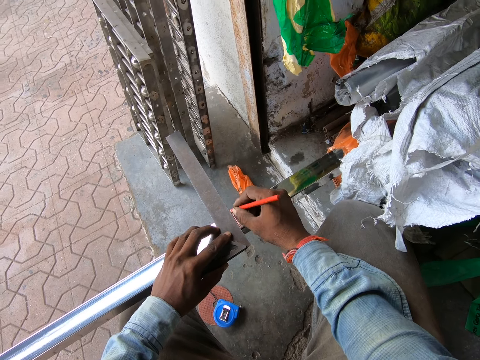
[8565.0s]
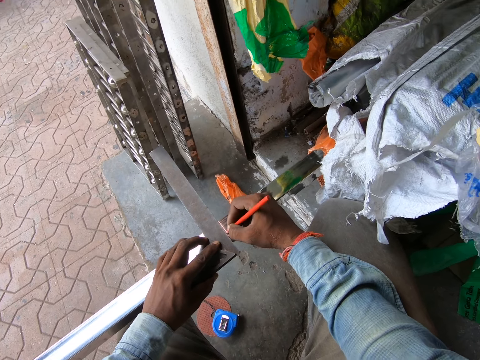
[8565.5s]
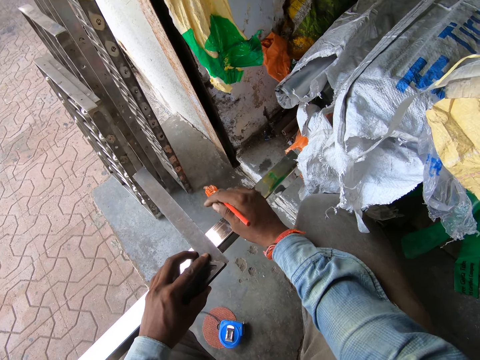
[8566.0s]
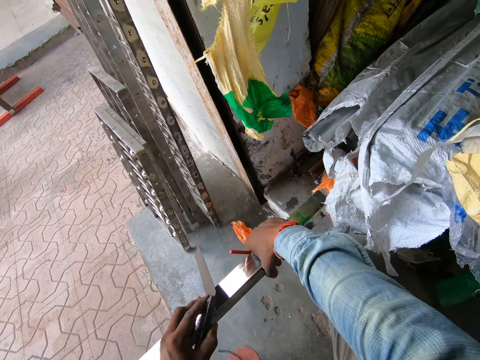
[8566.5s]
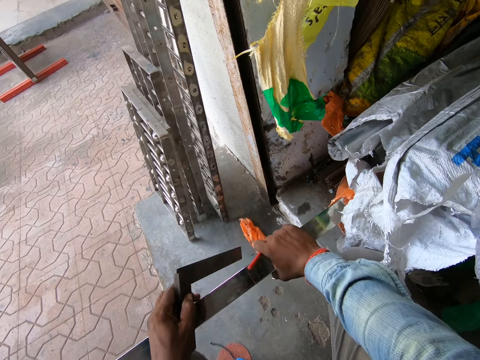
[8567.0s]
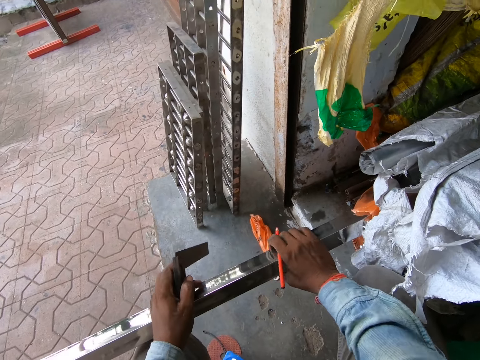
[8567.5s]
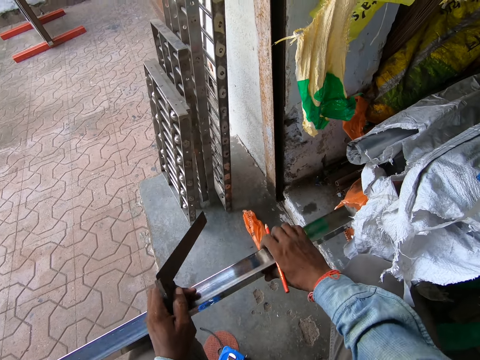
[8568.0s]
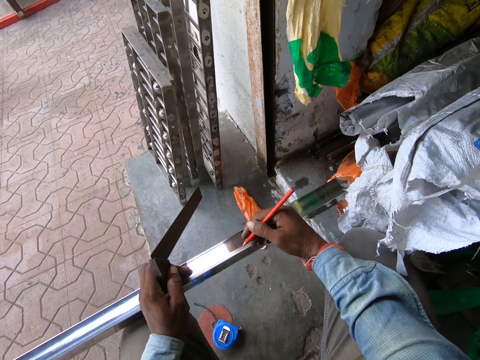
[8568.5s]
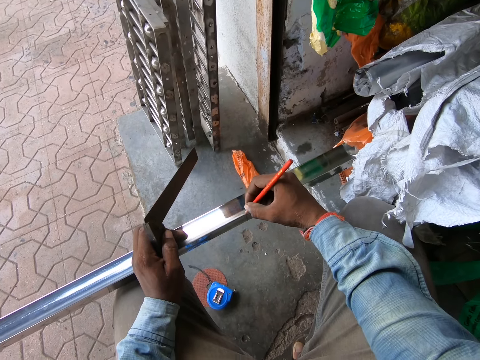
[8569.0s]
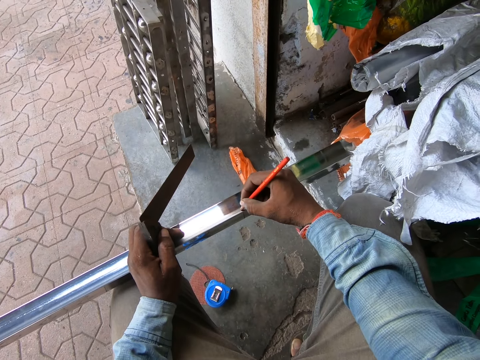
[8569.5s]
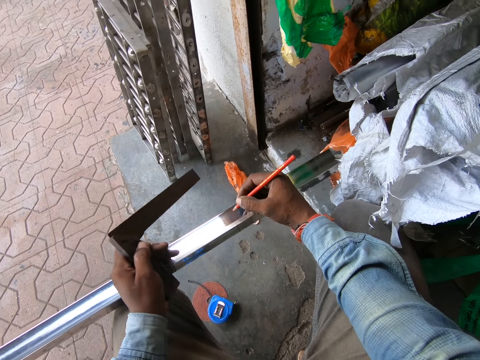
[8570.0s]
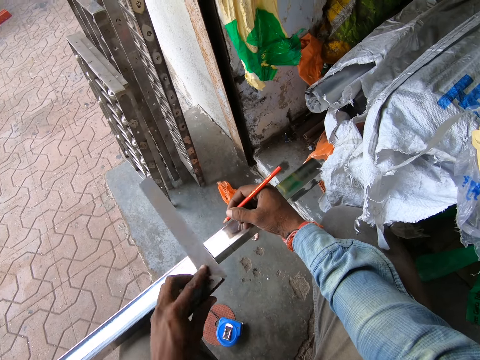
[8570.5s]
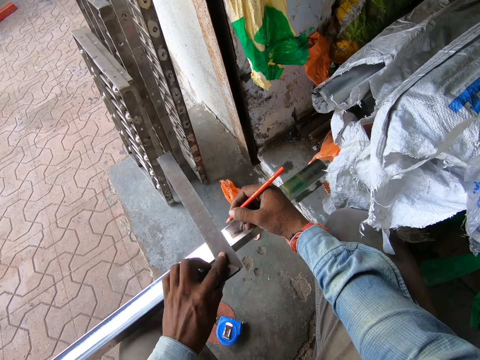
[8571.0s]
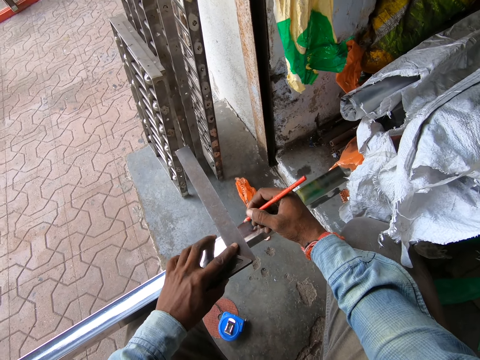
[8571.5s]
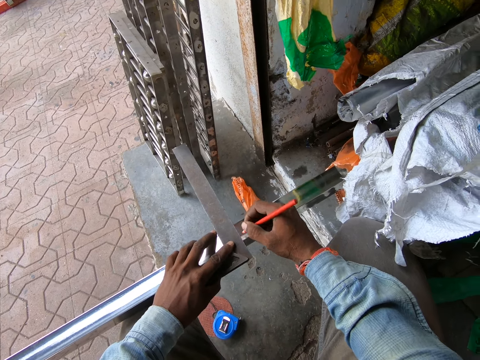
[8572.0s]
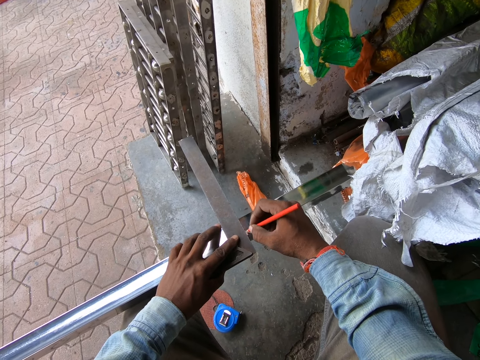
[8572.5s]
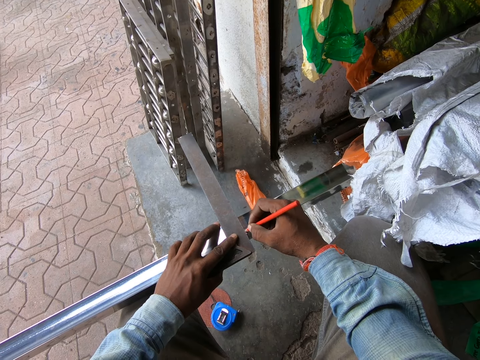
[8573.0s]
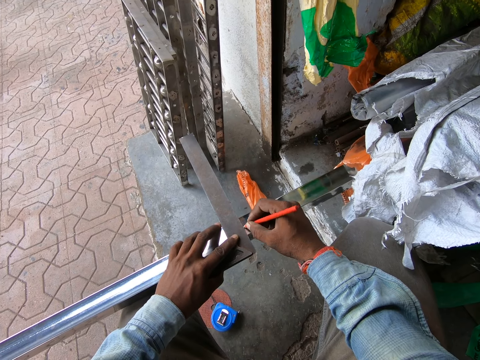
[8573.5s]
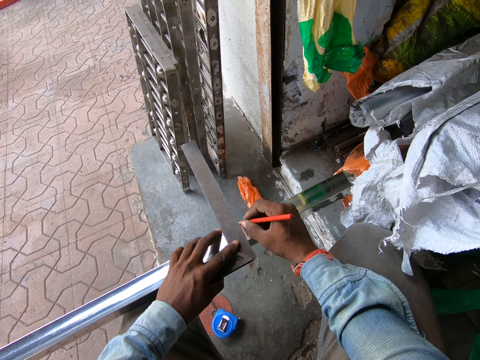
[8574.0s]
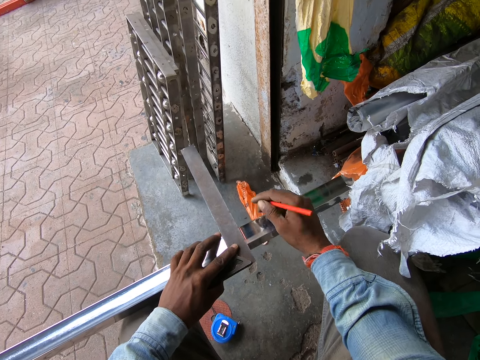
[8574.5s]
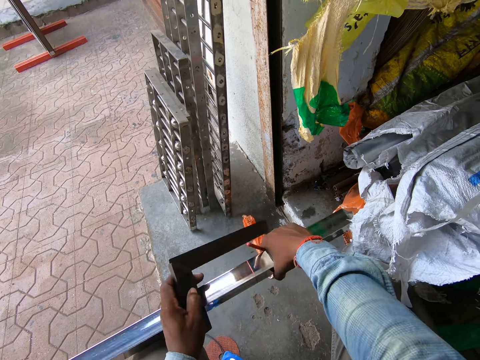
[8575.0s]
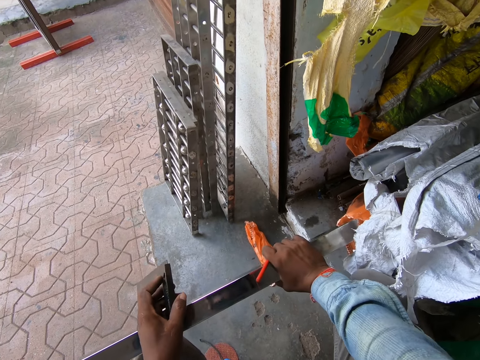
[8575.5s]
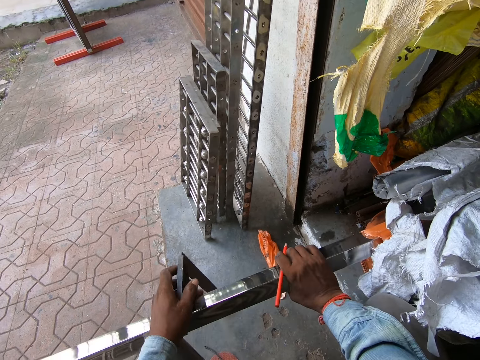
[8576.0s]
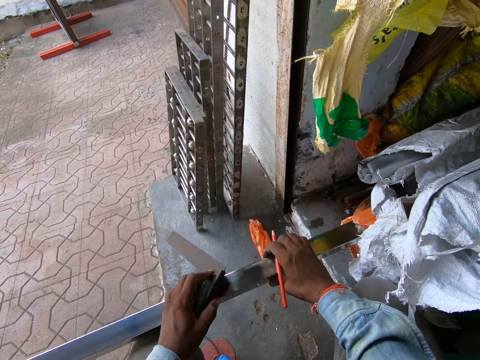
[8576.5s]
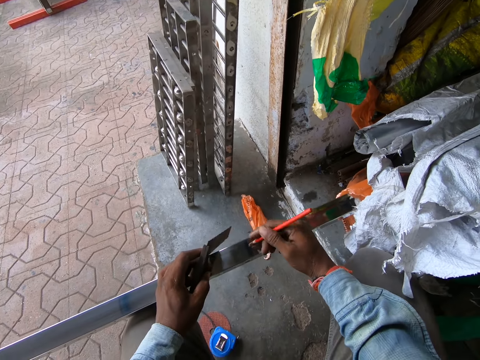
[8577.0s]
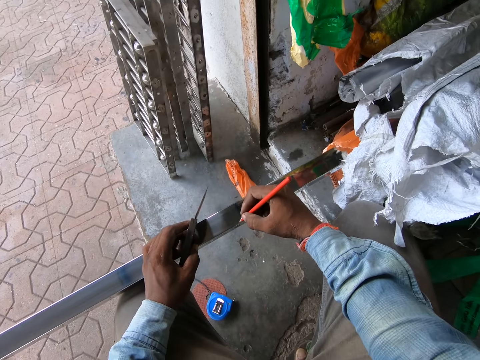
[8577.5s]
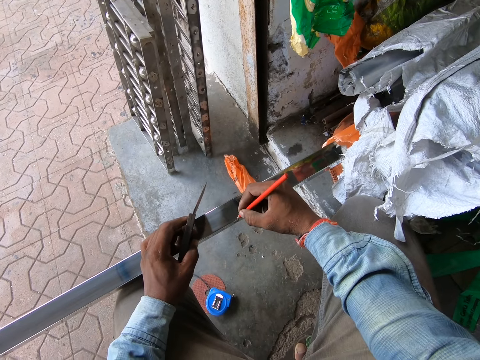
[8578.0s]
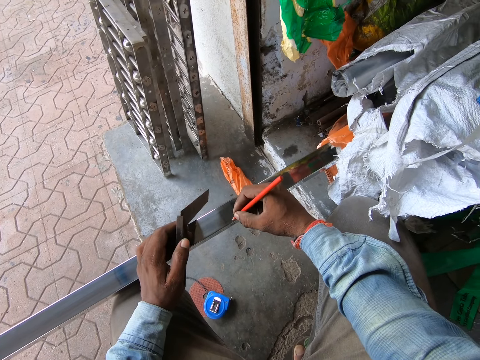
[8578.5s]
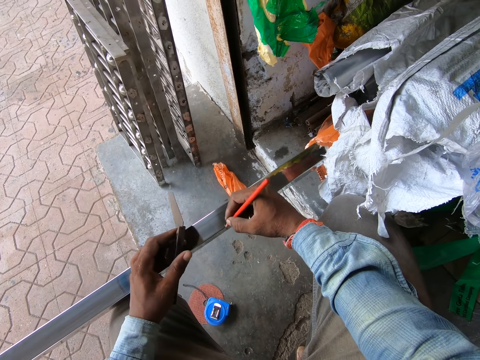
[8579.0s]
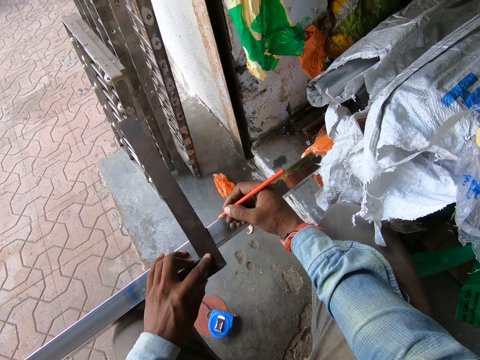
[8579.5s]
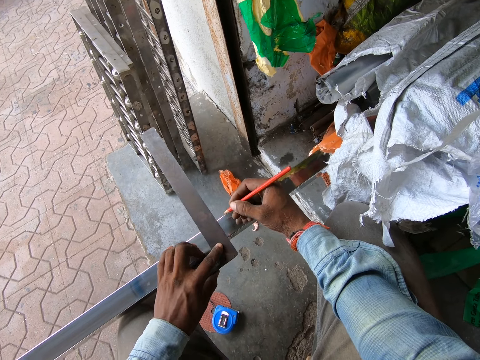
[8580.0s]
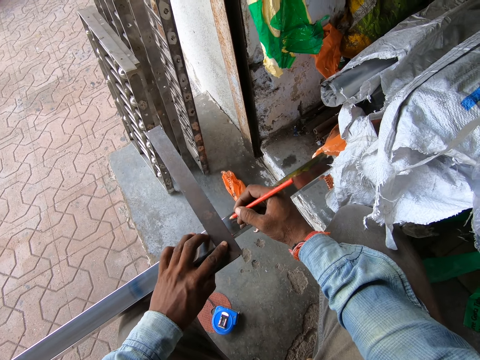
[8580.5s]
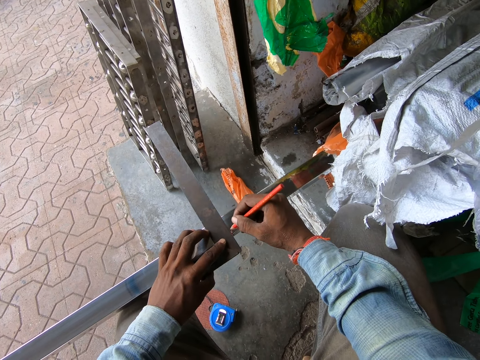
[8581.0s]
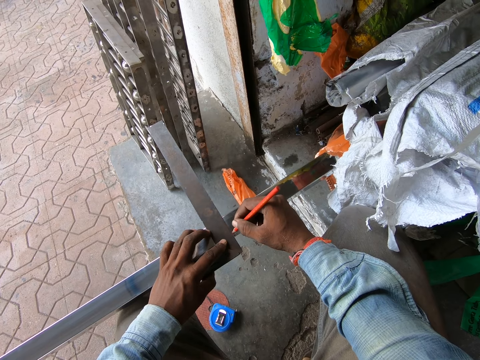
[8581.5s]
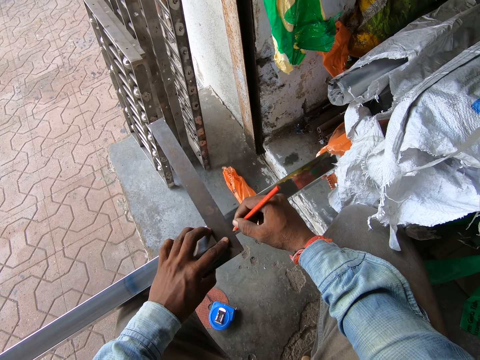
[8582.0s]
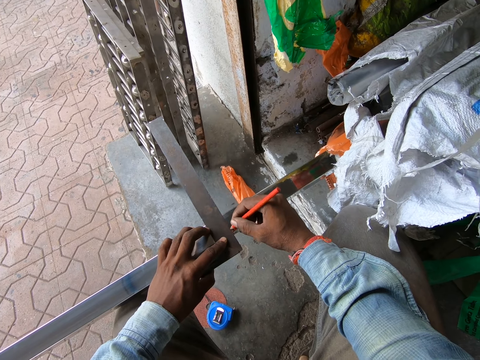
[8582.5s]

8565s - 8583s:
The camera wearer turns the rod in the sack with his right hand. He marks a point on the rod with the pen in his right hand. He places the try square in his left hand onto the rod in the sack on the ground. He marks a point on the rod with the pen in his right hand. He measures the metal. He turns the rod in the sack with his right hand. He marks a point on the rod with the pen in his right hand. He places the try square in his left hand onto the rod in the sack on the ground. He marks a point on the rod with the pen in his right hand.

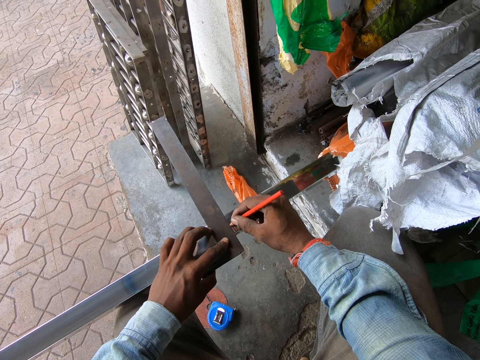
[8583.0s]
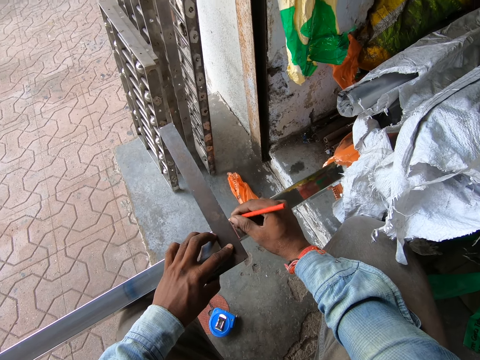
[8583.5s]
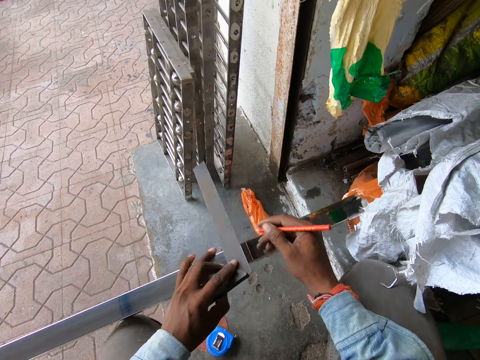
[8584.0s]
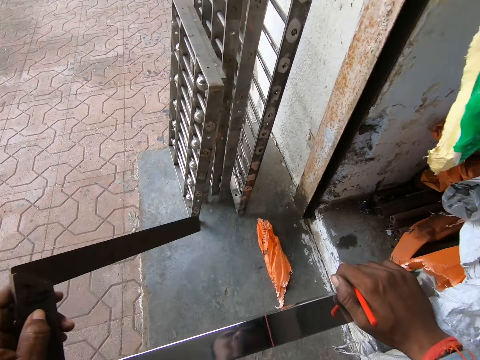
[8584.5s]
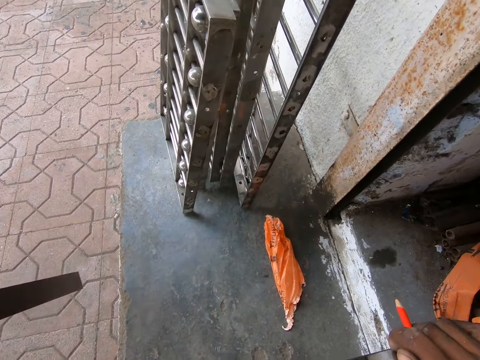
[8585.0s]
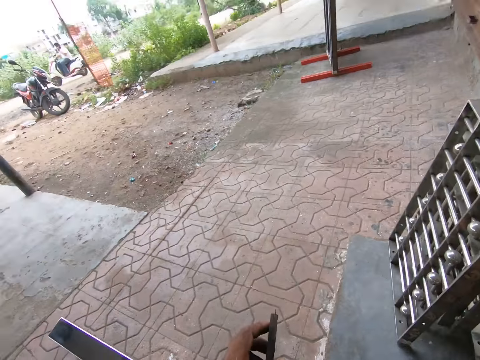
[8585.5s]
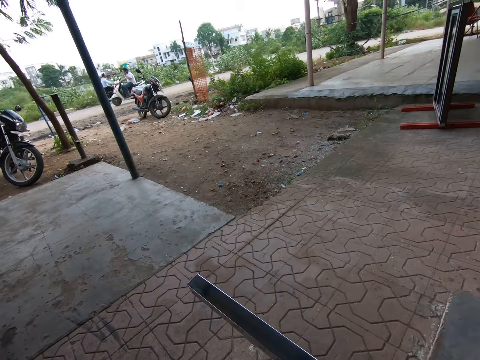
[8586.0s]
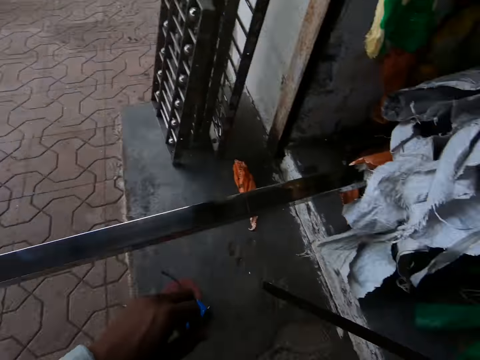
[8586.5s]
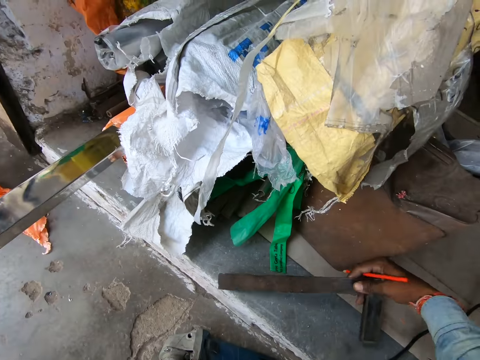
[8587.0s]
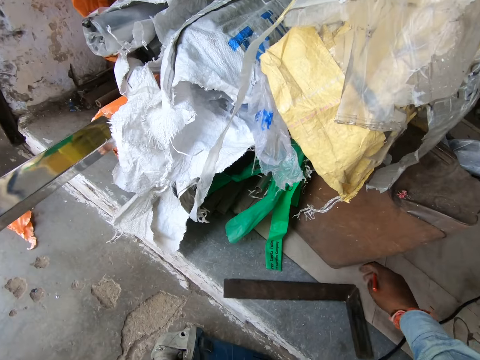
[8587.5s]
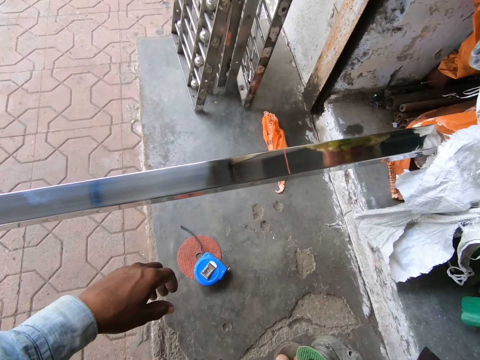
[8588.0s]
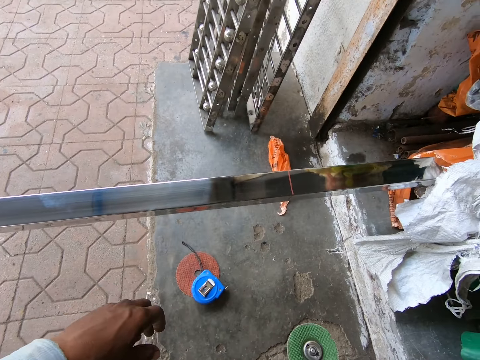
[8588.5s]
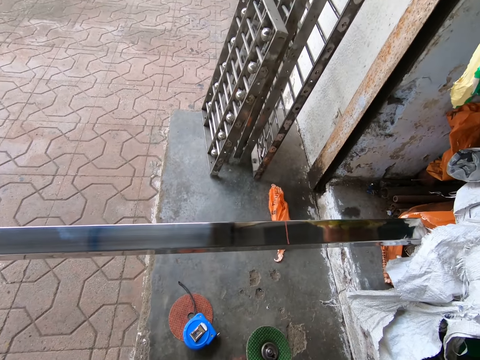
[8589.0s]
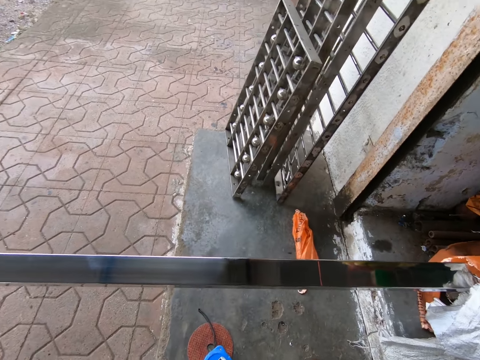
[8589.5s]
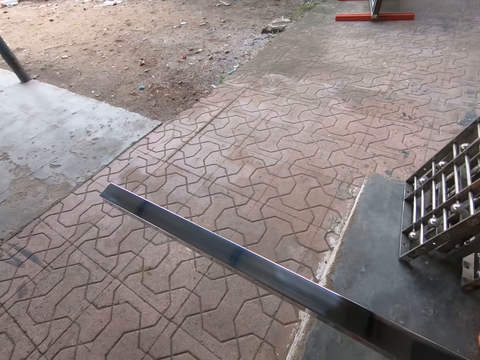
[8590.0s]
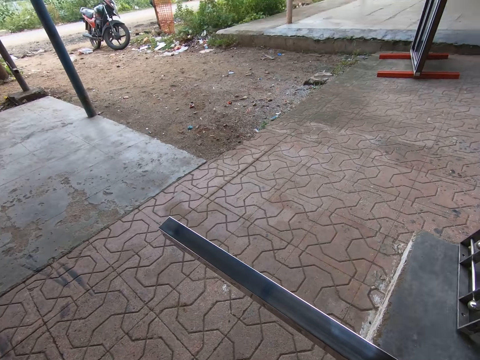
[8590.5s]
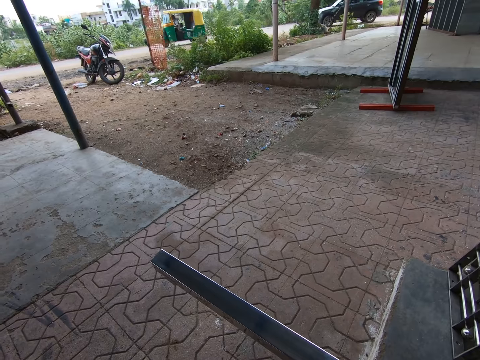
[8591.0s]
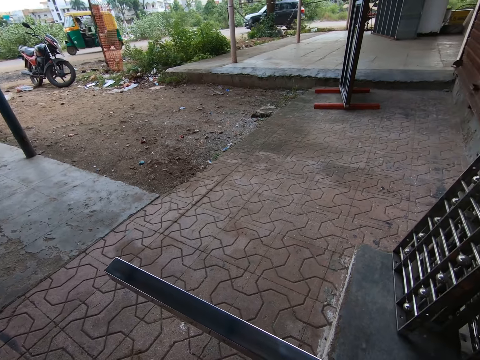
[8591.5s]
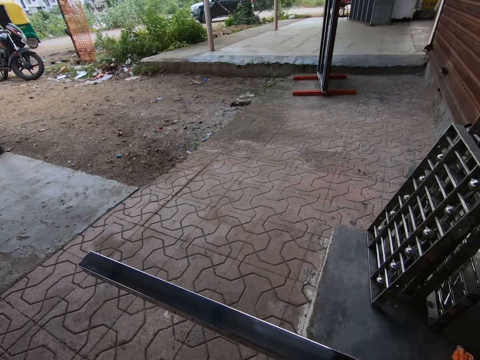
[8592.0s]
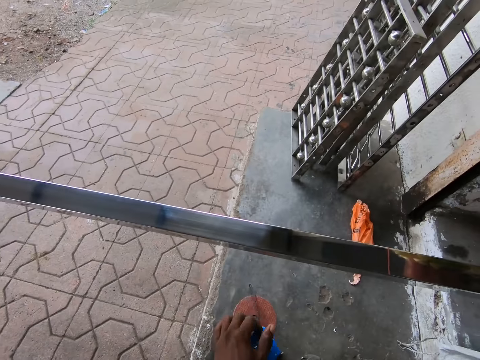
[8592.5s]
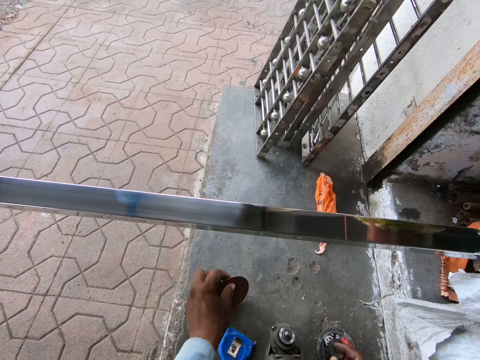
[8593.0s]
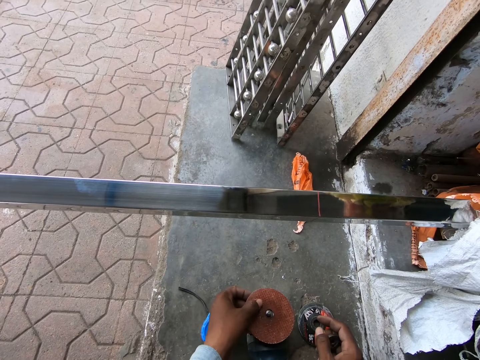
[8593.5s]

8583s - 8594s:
The camera wearer holds the rod with his right hand. He looks around the garage. He places the try square in his right hand onto the ground. He holds the angle grinder in his right hand. He holds the angle grinder in his right hand with both hands. He looks around the garage. He picks up the disc from the ground with his left hand. He places the disc in his left hand in the disc screw of the angle grinder.
